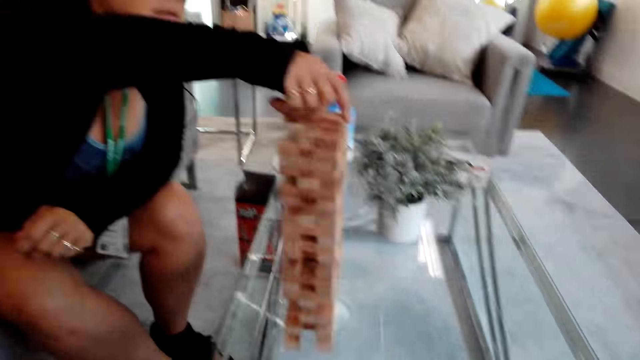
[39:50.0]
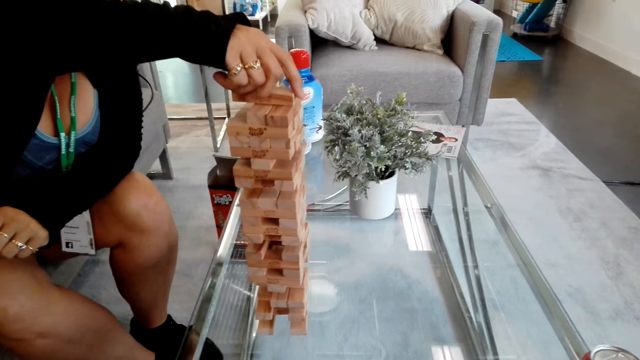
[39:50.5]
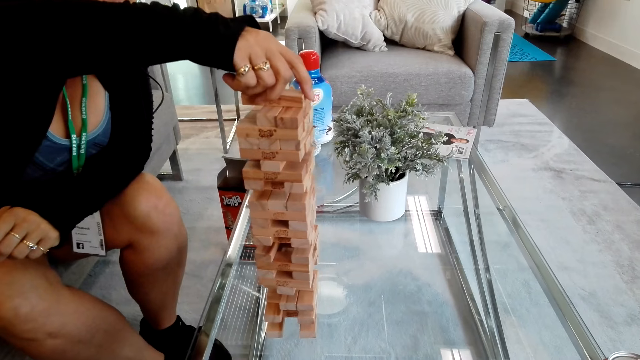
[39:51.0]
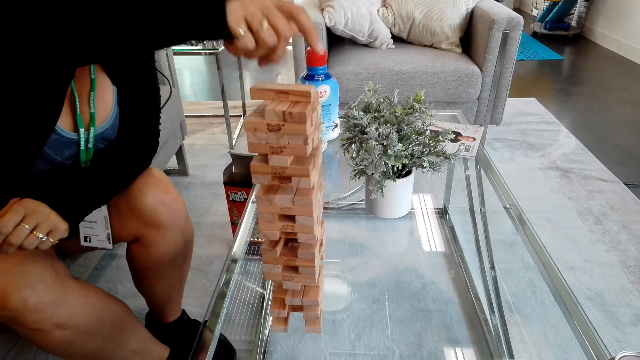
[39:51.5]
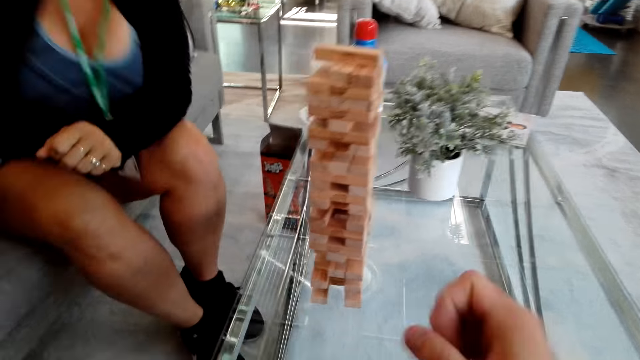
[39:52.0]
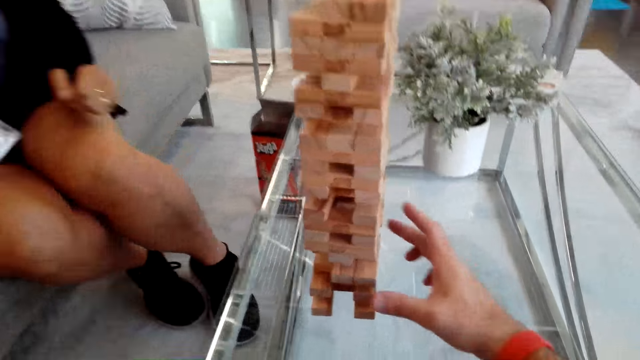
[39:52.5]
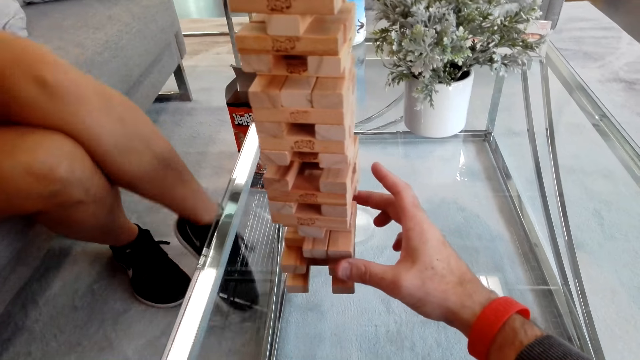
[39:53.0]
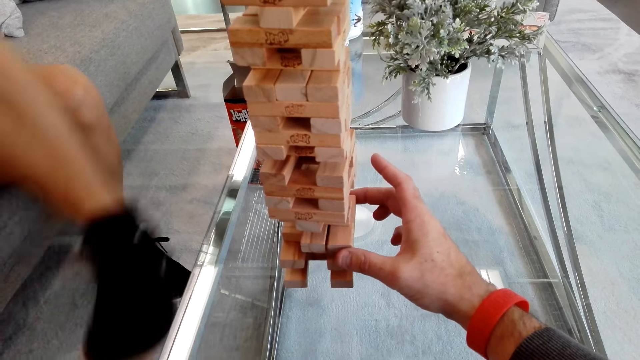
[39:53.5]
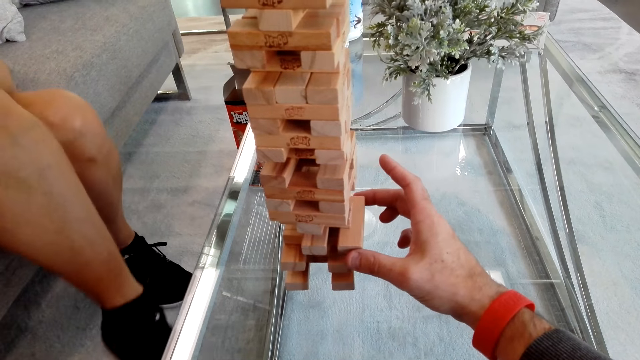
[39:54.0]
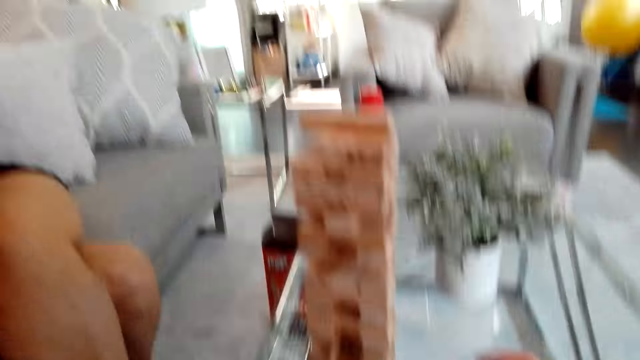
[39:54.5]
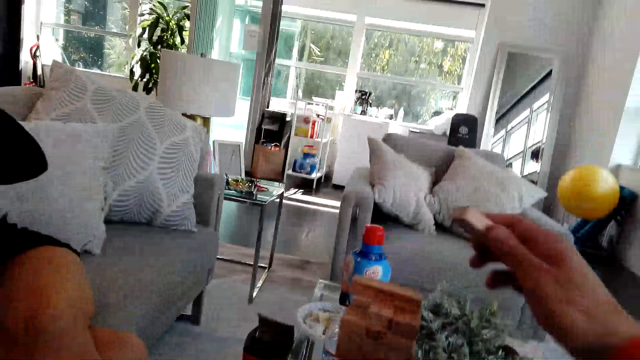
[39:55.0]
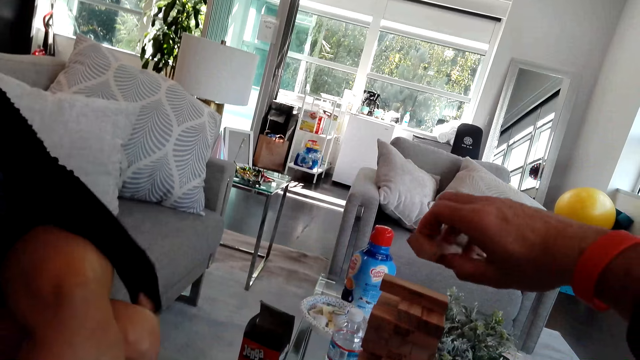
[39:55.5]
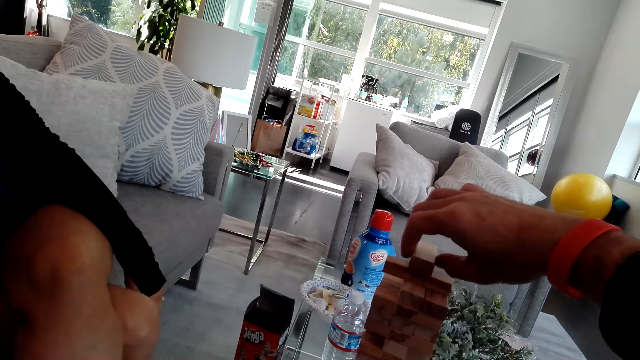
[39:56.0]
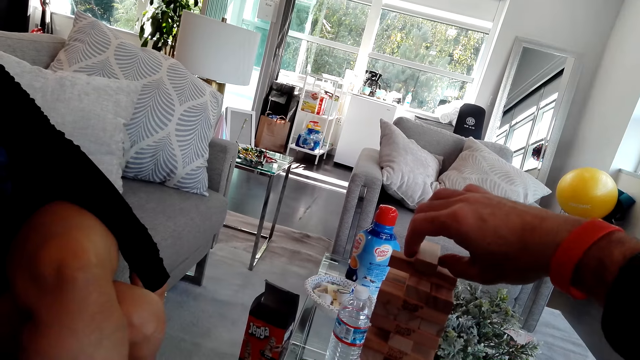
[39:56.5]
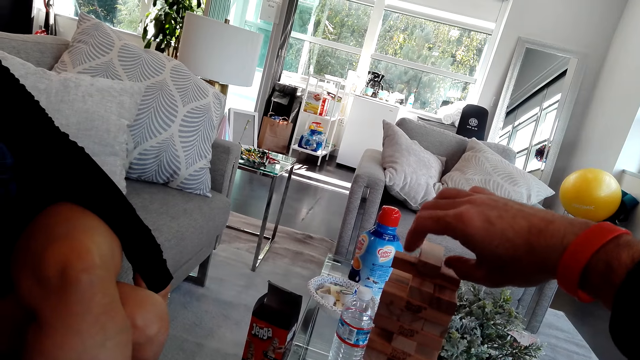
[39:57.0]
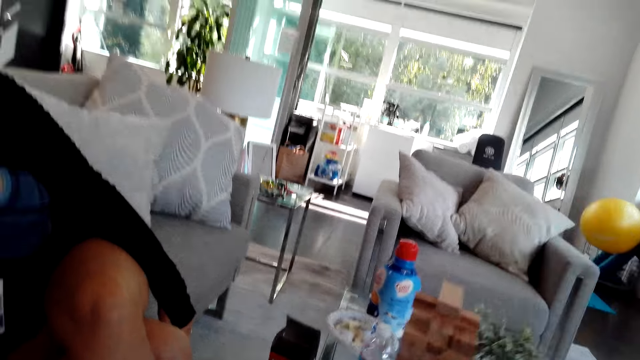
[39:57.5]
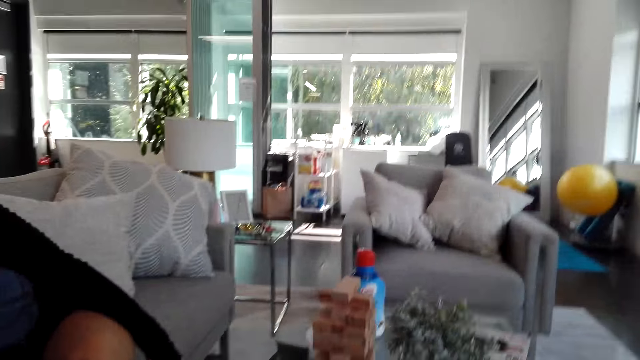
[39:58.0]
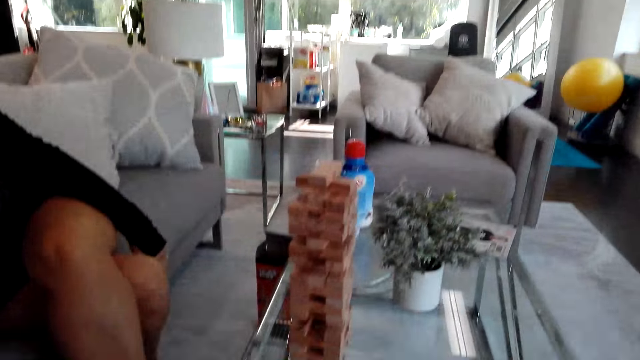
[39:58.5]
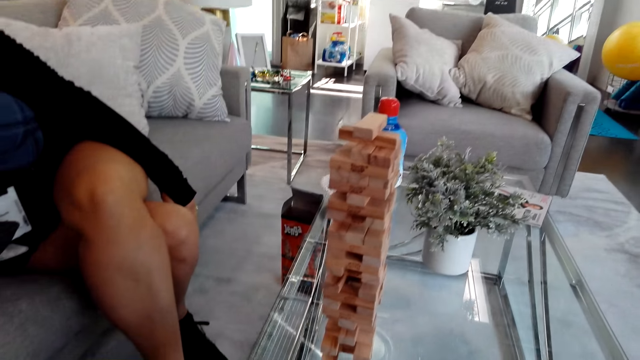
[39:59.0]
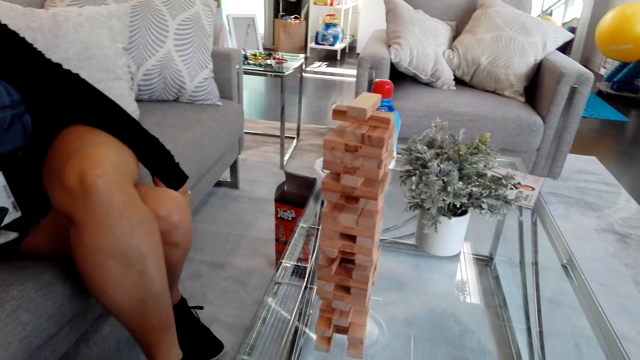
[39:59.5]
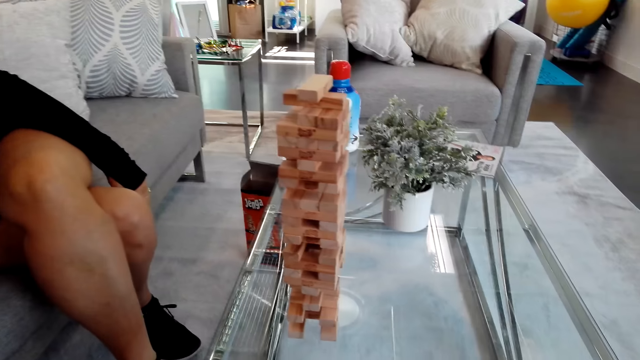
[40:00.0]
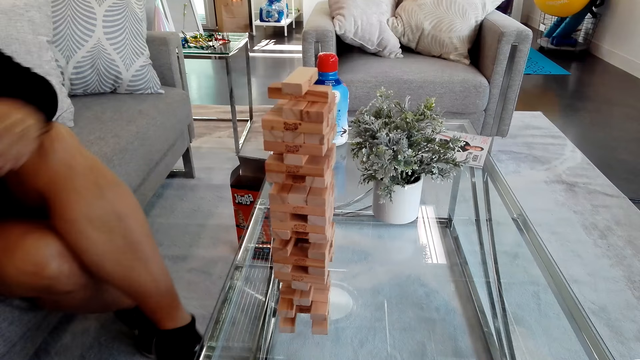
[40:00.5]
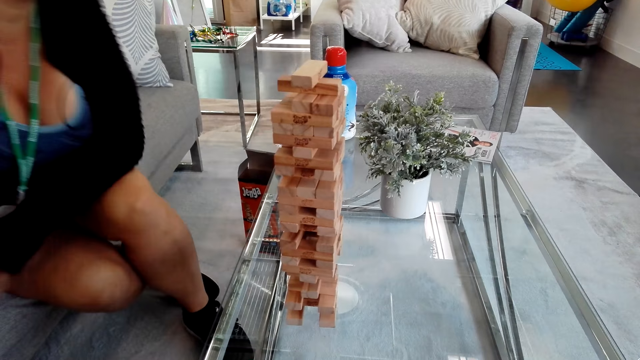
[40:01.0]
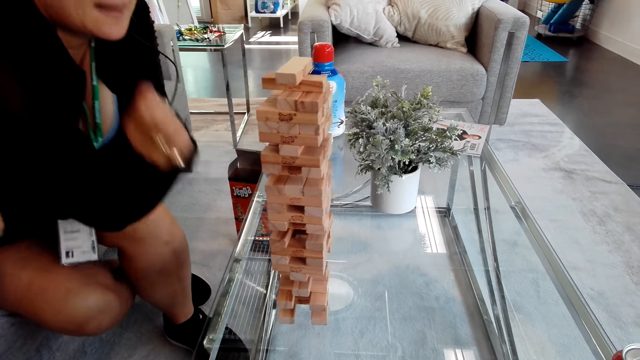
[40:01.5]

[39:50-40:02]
A girl places the block on the block stand. The camera wearer picks a block from the block stand. They play the tumbling tower. They place the block on the block stand. They talk to the girl.

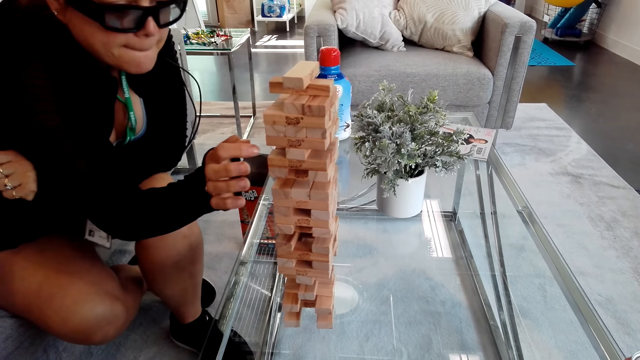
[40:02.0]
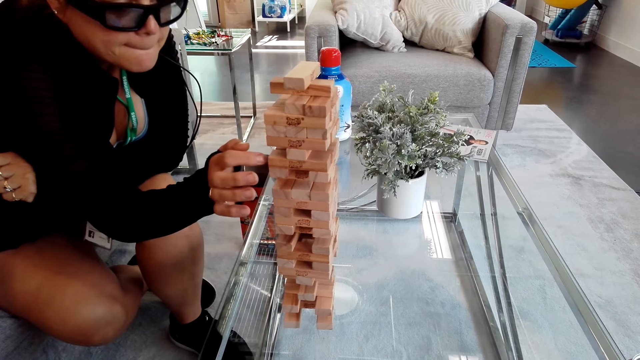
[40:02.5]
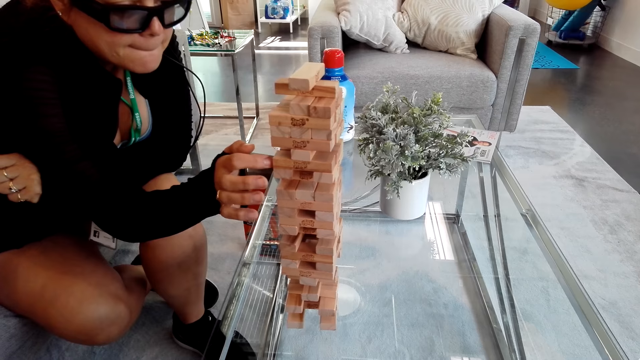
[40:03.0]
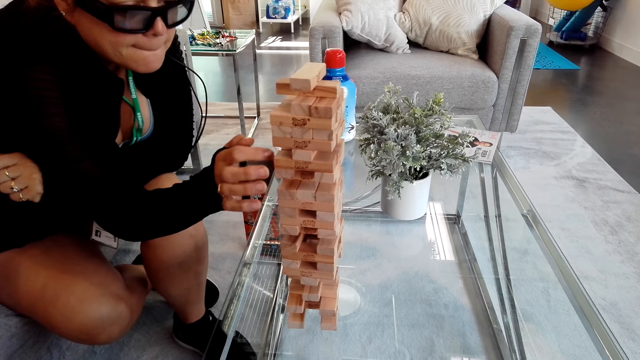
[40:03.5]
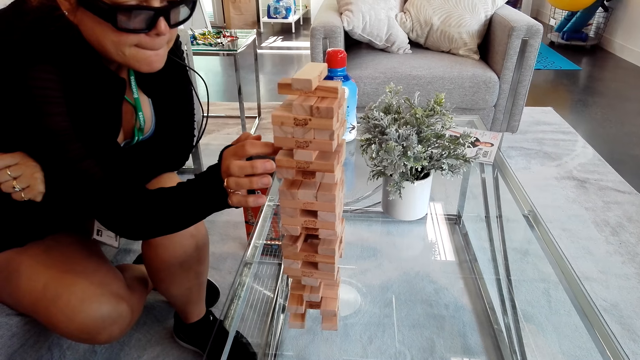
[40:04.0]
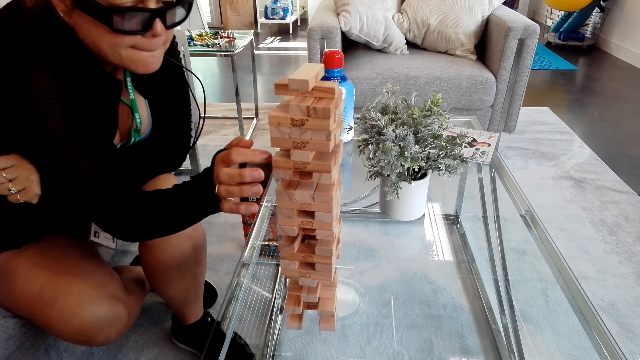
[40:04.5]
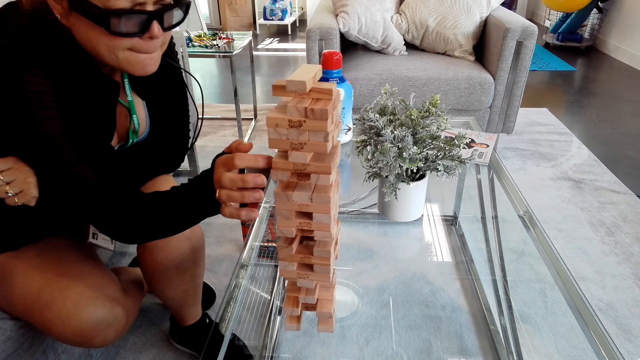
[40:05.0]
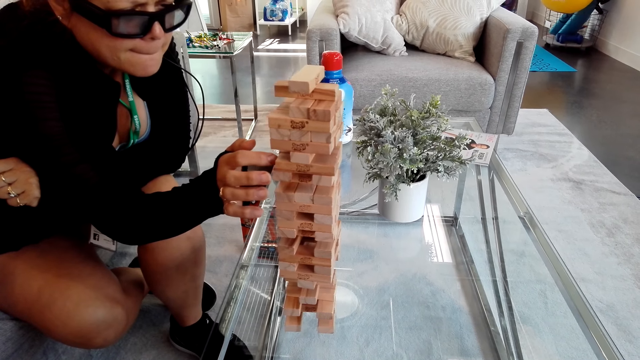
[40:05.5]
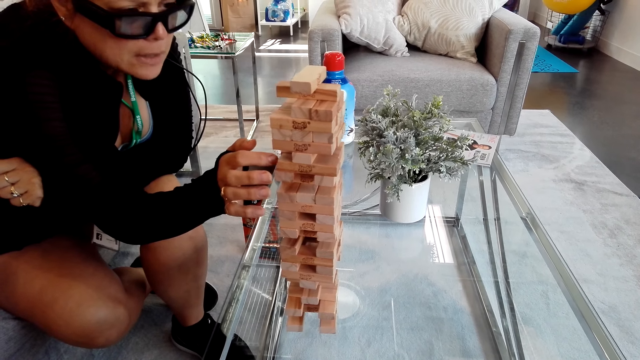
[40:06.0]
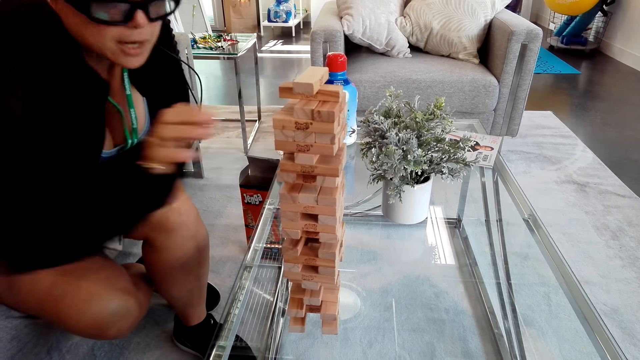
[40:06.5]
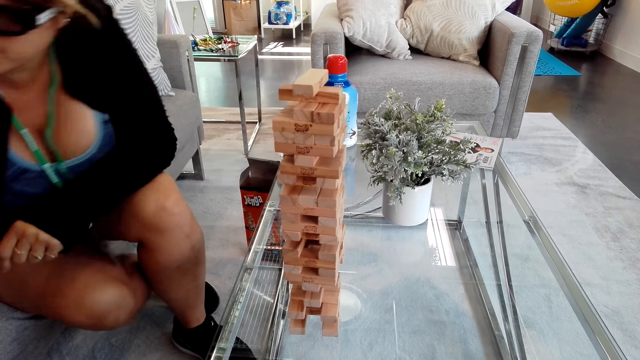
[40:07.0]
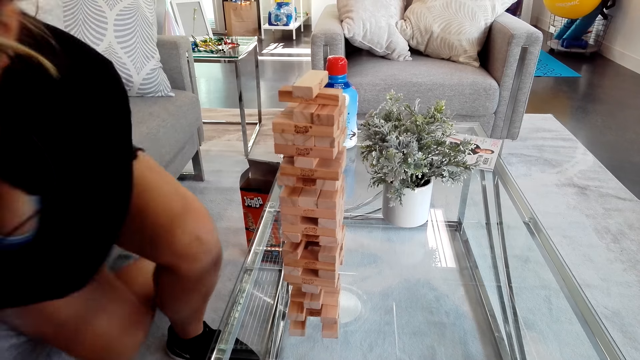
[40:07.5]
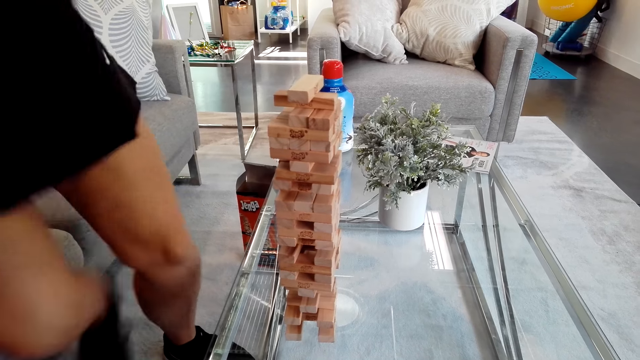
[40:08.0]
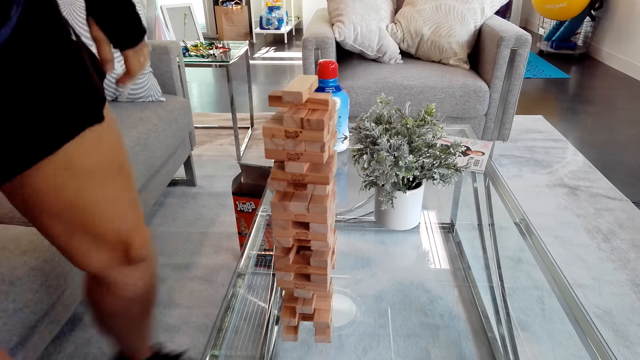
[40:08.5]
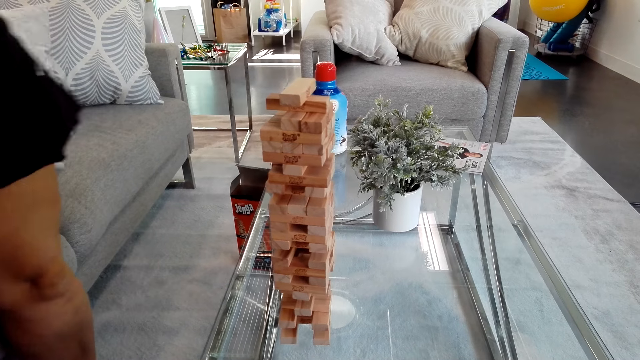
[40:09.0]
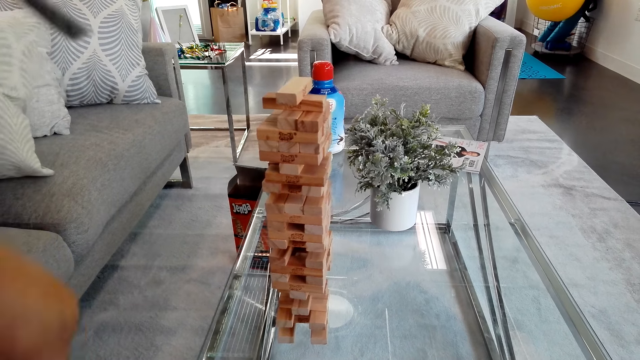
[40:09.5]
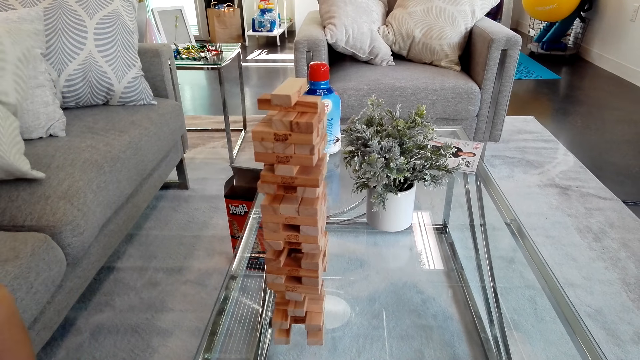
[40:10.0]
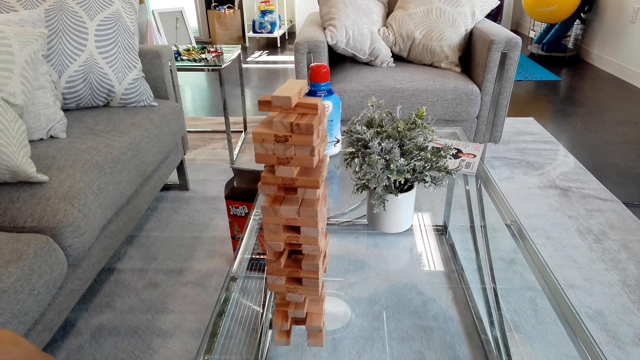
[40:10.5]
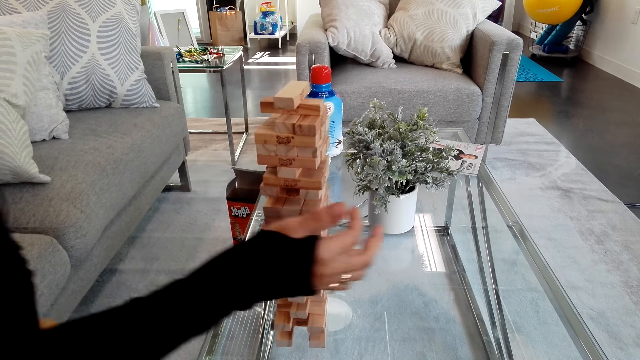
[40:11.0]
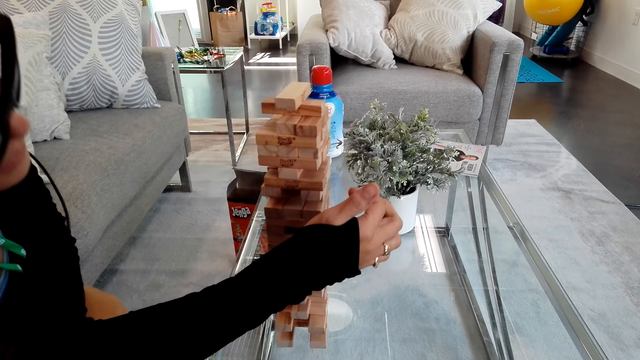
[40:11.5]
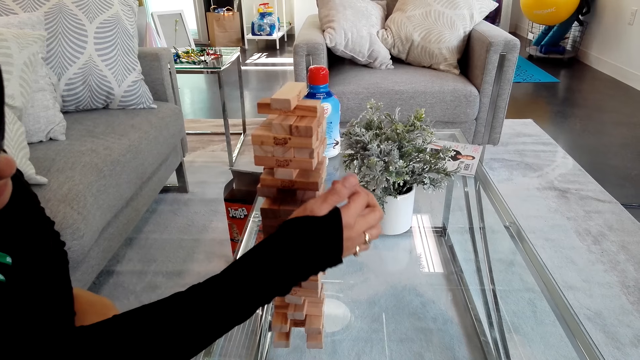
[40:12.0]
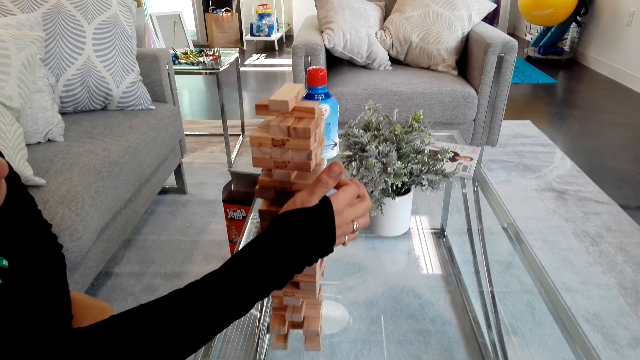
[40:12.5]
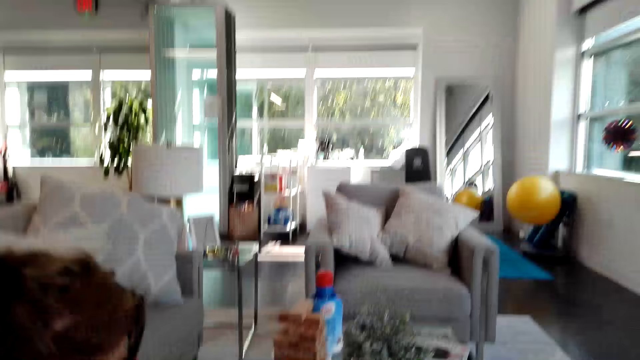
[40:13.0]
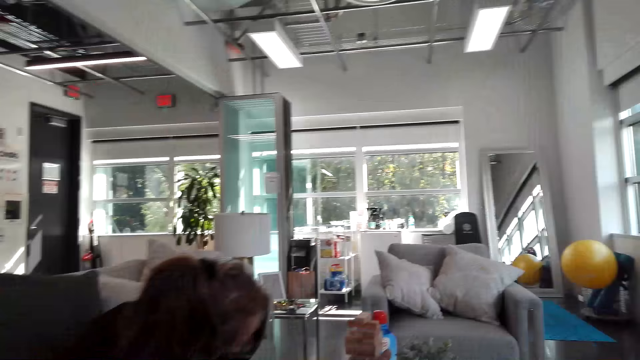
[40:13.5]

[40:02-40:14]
A girl picks a block from the block stand. She plays the tumbling tower. She stands. She plays the tumbling tower.
